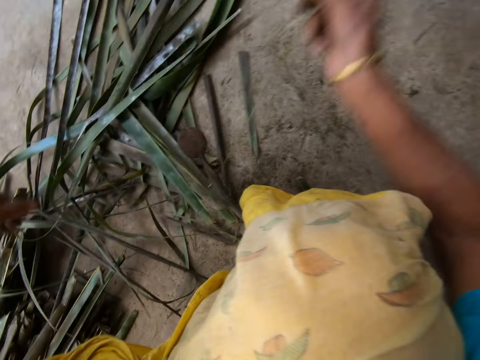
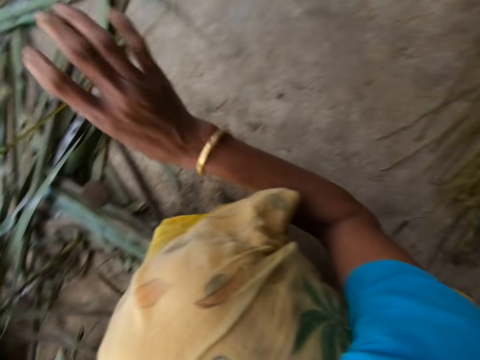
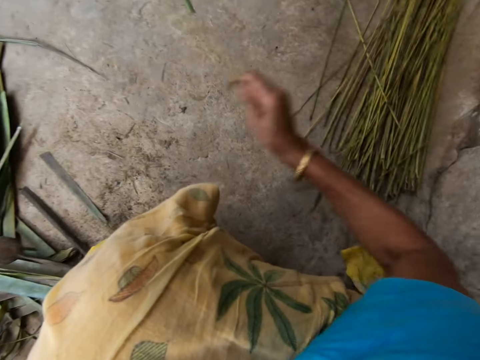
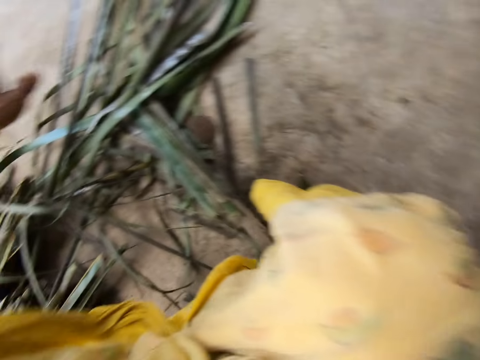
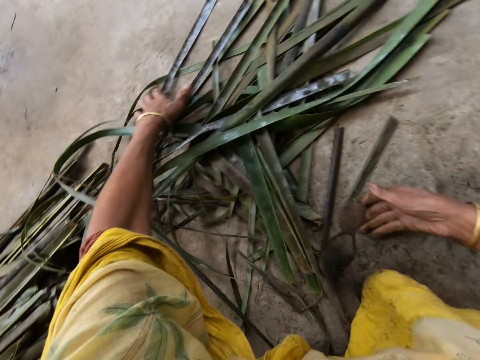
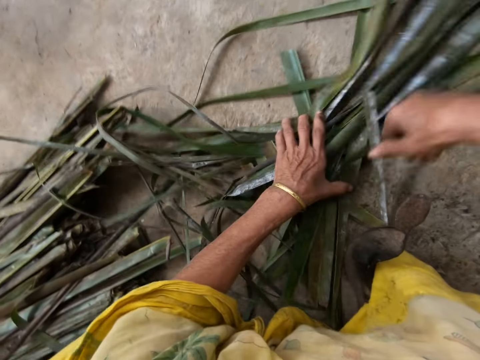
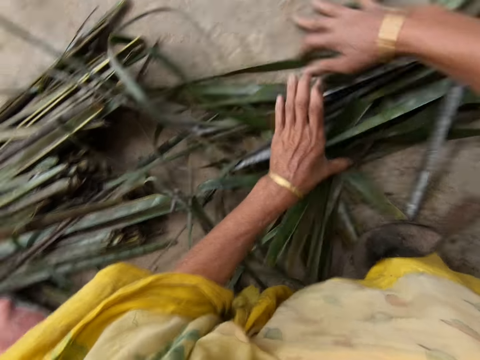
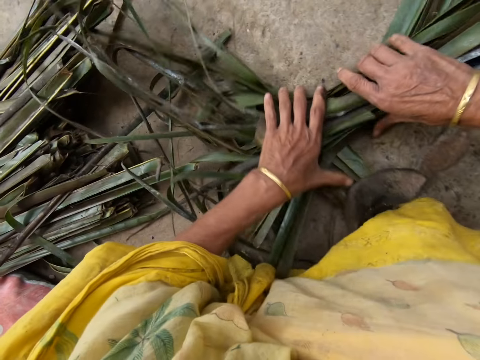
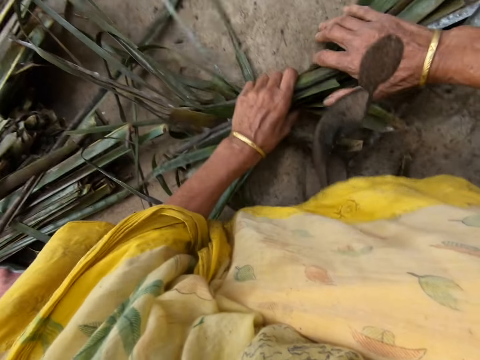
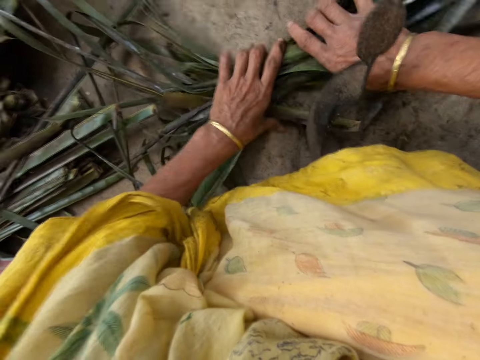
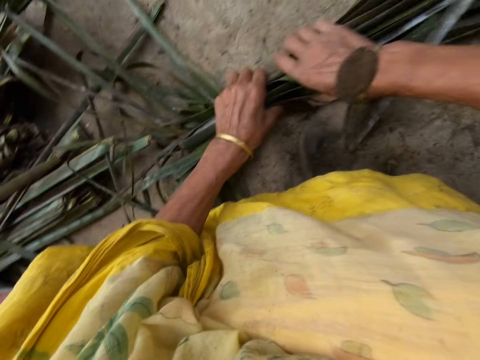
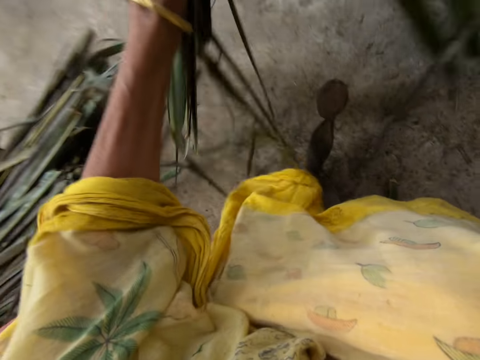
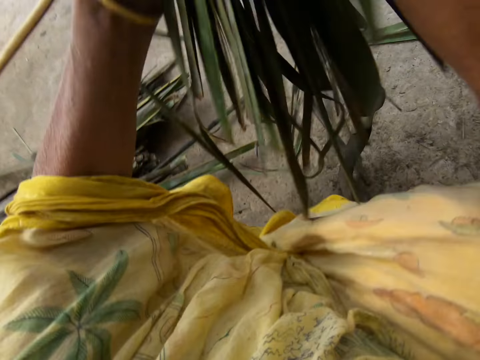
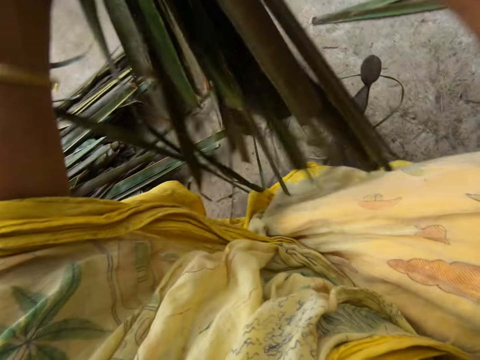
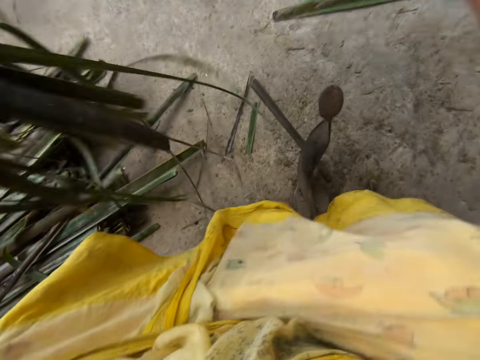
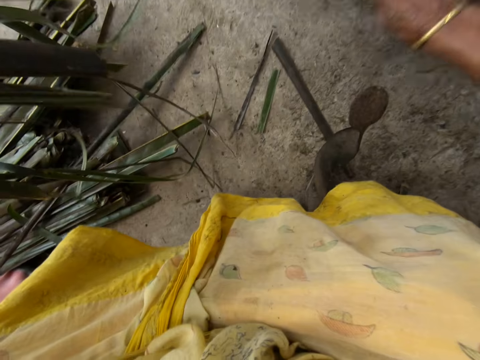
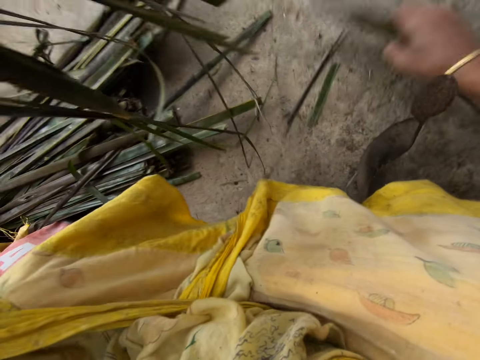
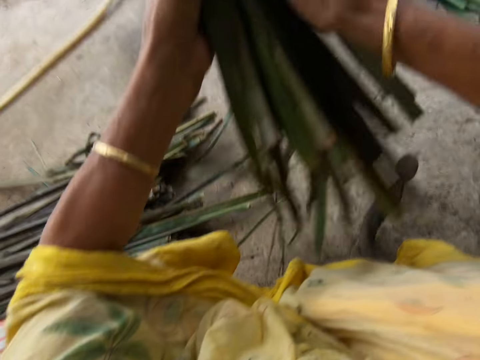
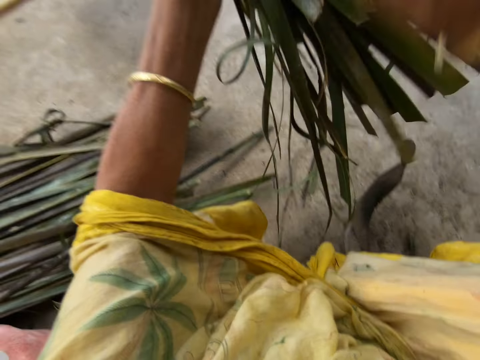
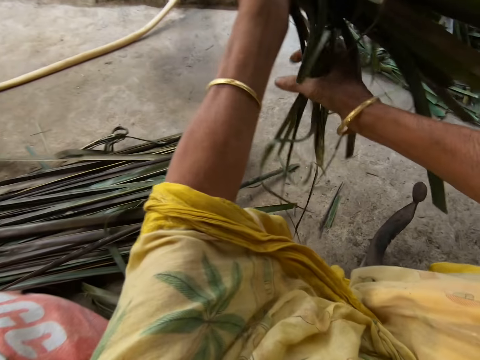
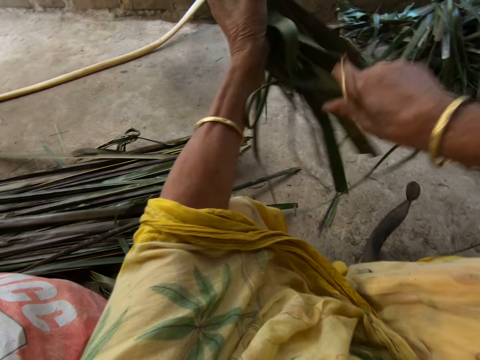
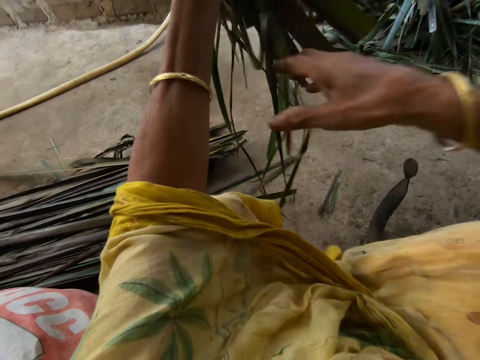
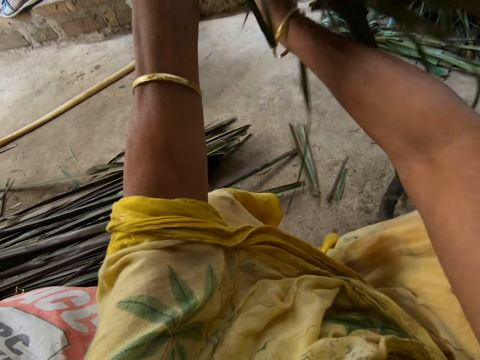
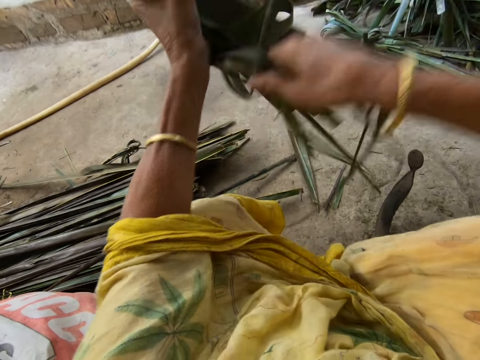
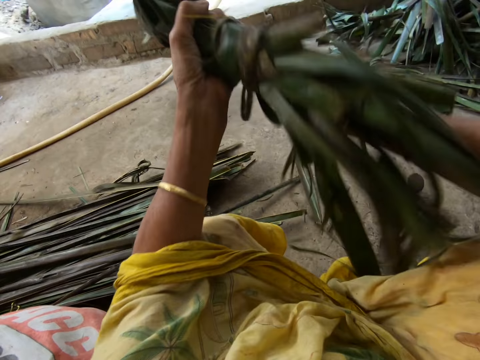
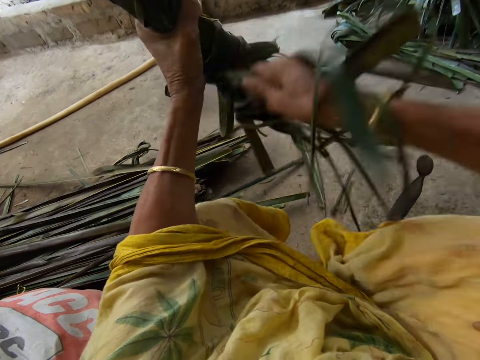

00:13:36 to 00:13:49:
The camera wearer puts a Dracaena Marginata midrib on the floor with her right hand. She gathers Dracaena Marginata leaves on the floor with both hands. She lifts up the Dracaena Marginata leaves. She collects the Dracaena Marginata leaves on the floor. She puts the Dracaena Marginata leaves together. She ties the leaflets together.

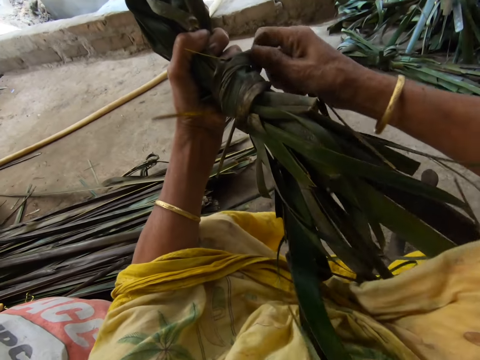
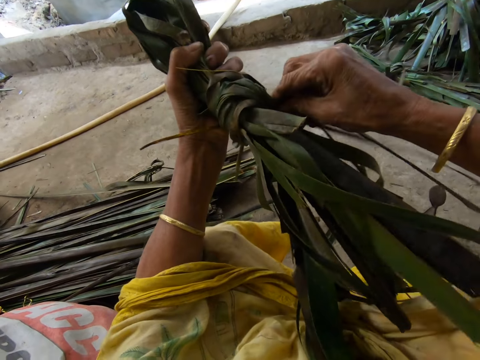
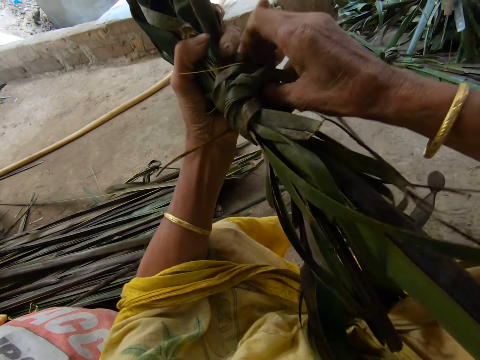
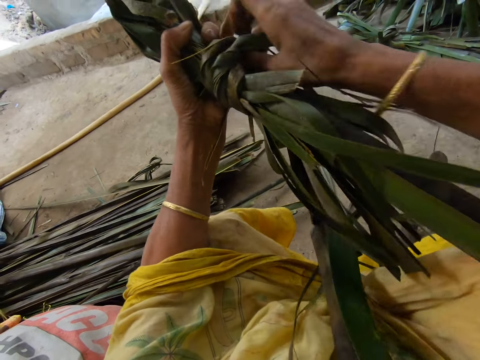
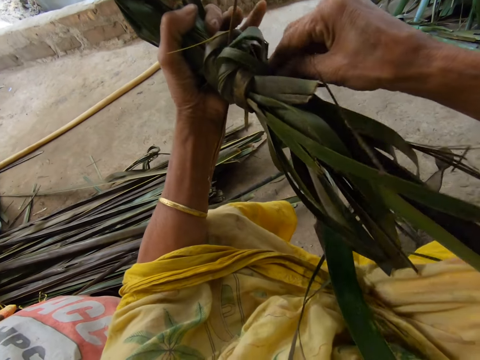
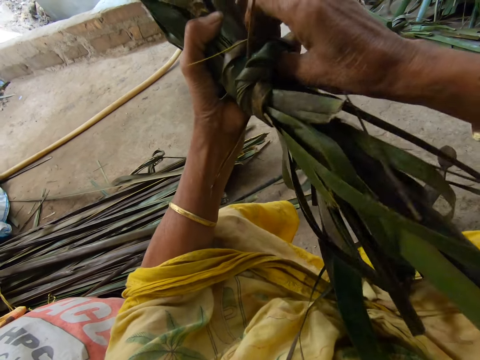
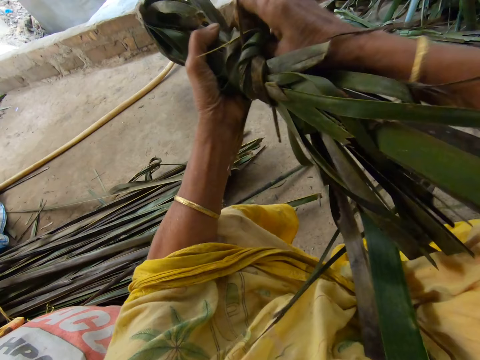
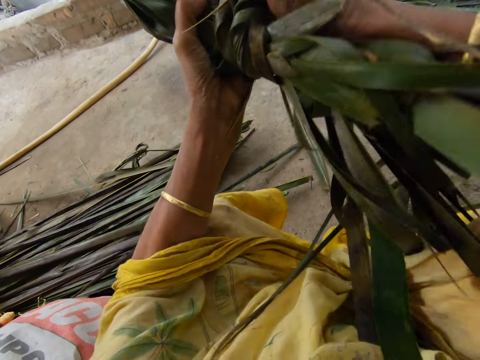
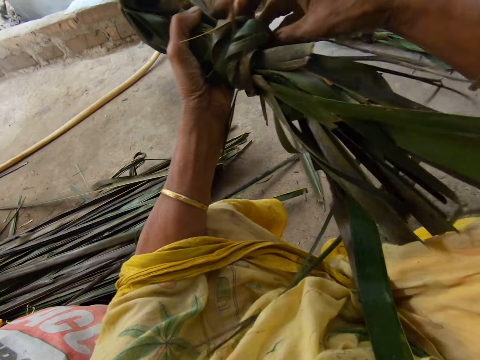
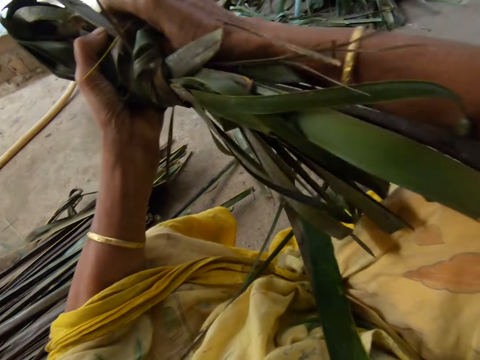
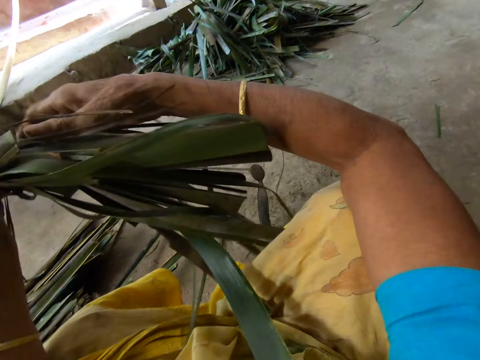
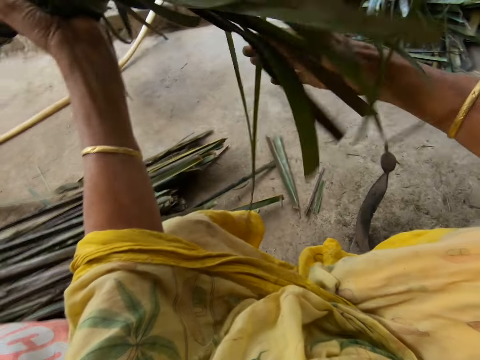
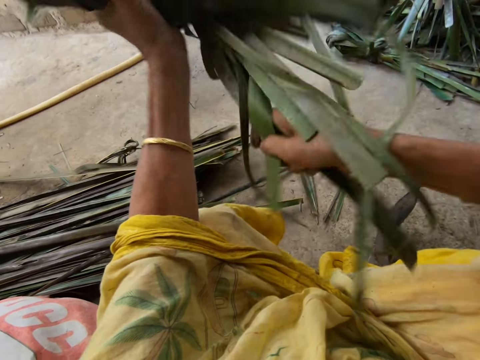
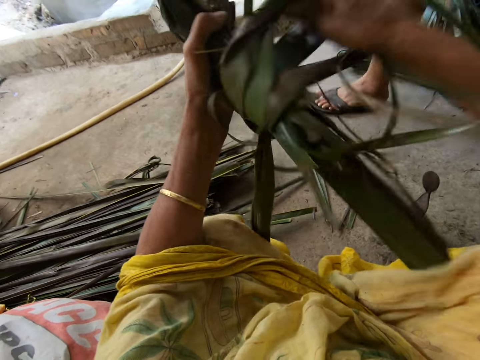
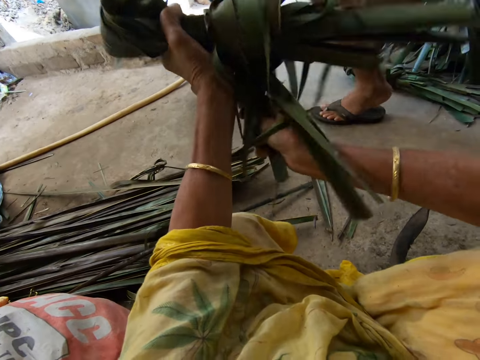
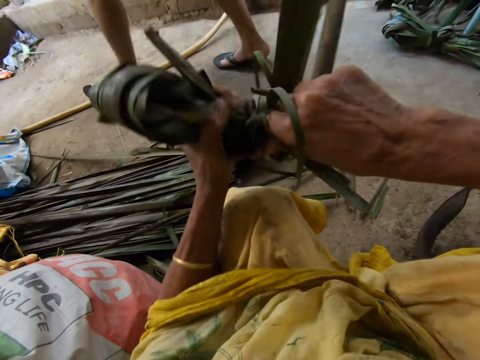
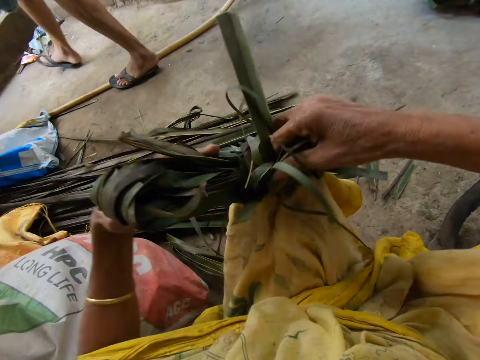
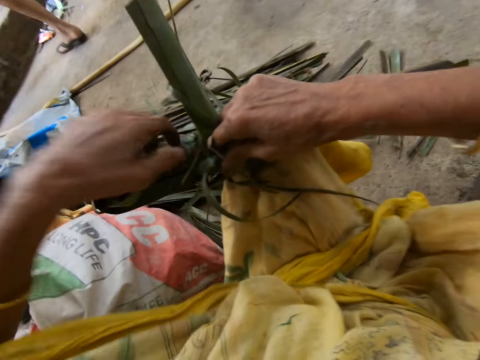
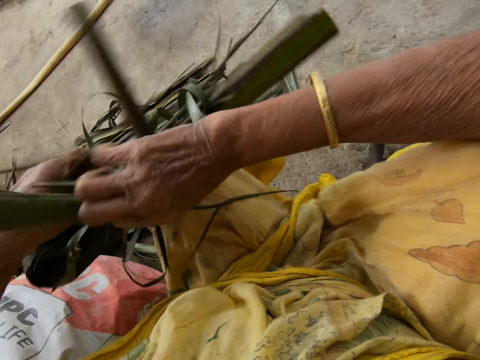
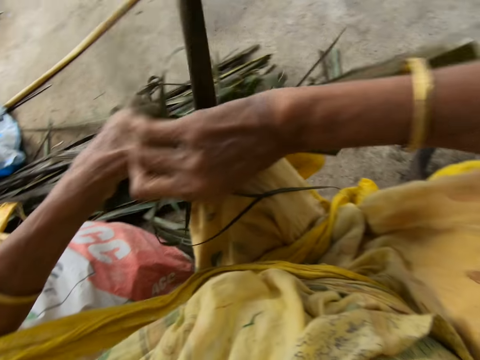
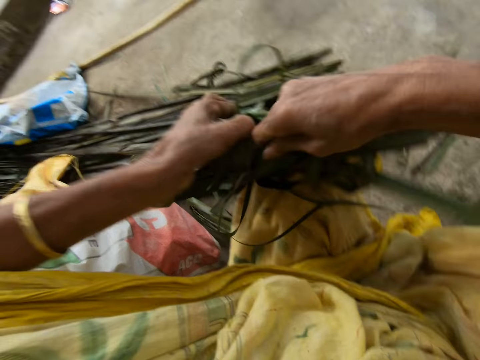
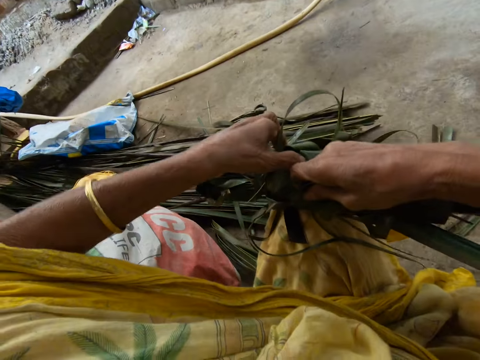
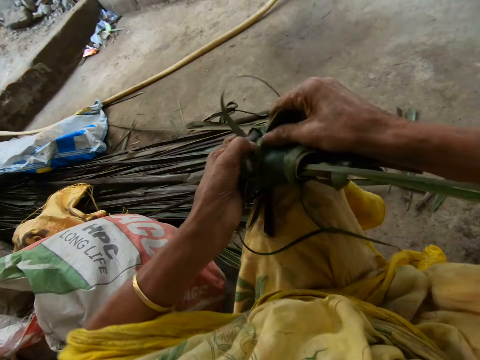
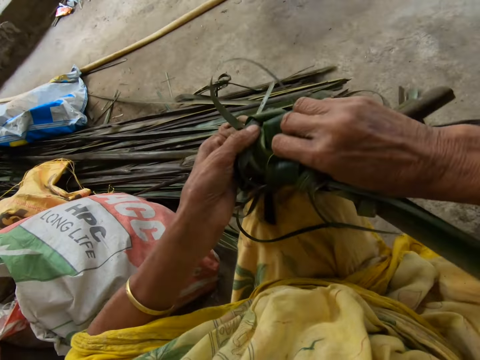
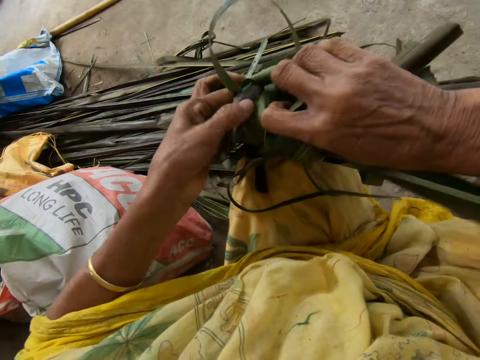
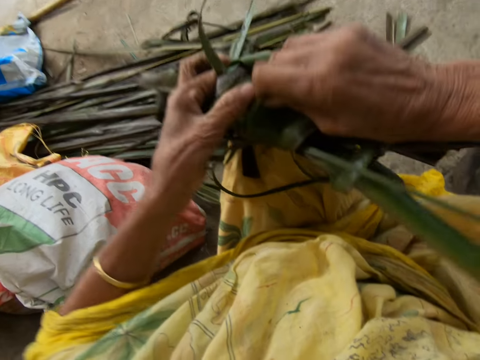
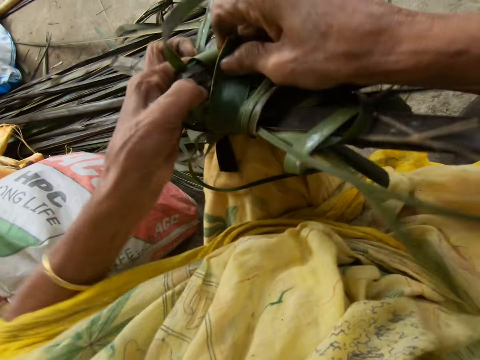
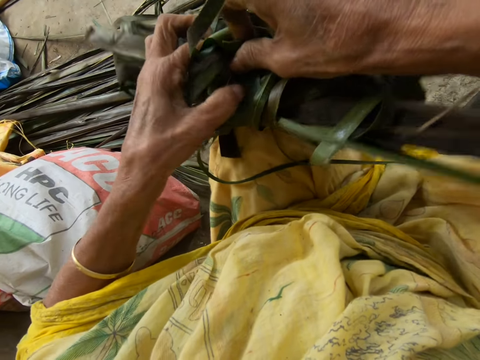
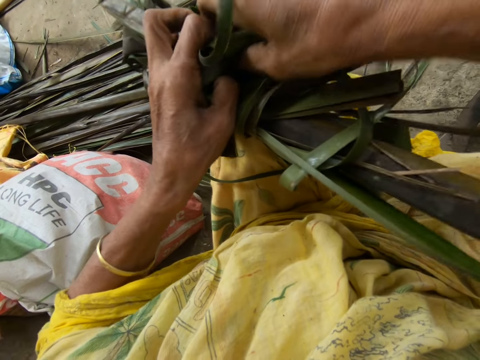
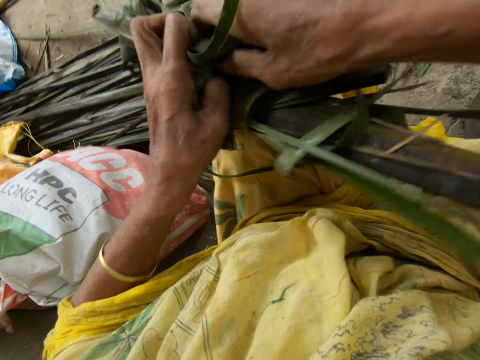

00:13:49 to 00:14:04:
The camera wearer pushes coconut leaves into a knot. They tie the coconut leaves together. A man walks past the camera wearer. The camera wearer ties the coconut leaves together.
